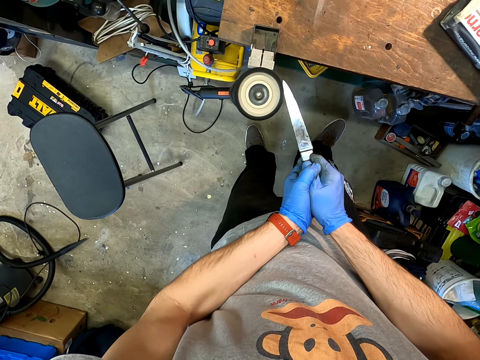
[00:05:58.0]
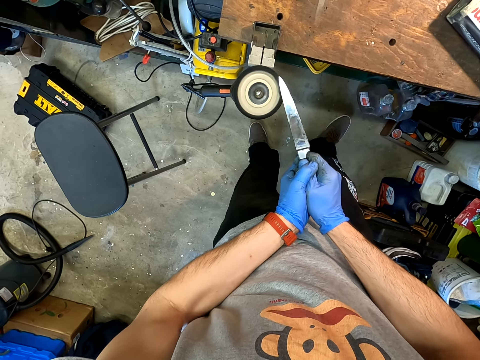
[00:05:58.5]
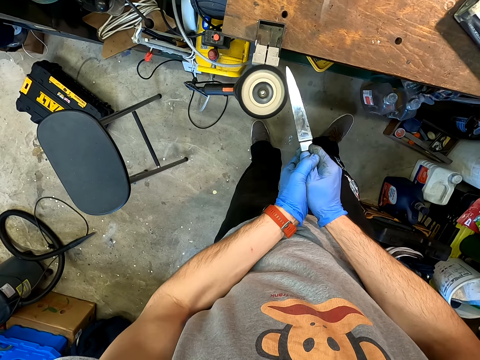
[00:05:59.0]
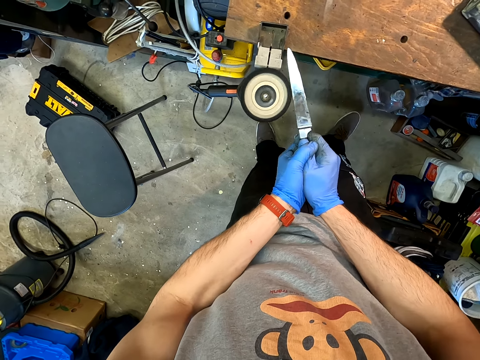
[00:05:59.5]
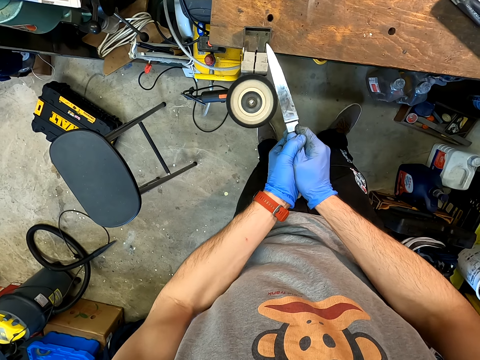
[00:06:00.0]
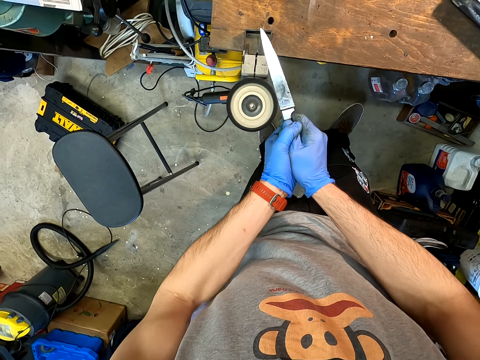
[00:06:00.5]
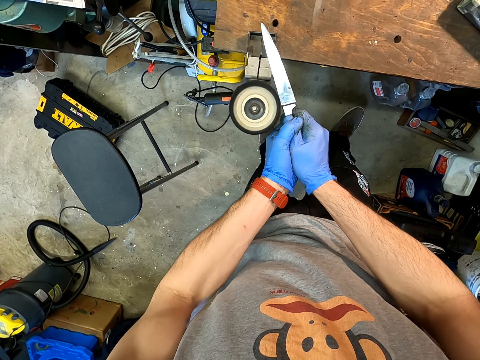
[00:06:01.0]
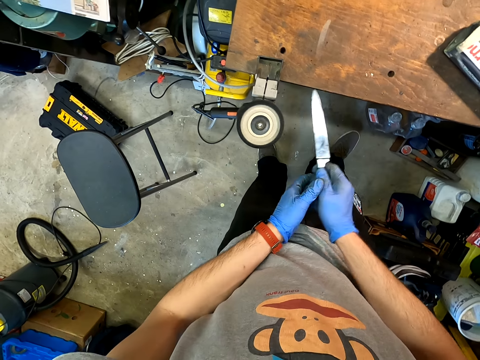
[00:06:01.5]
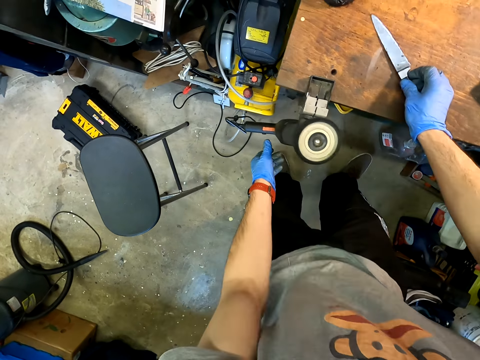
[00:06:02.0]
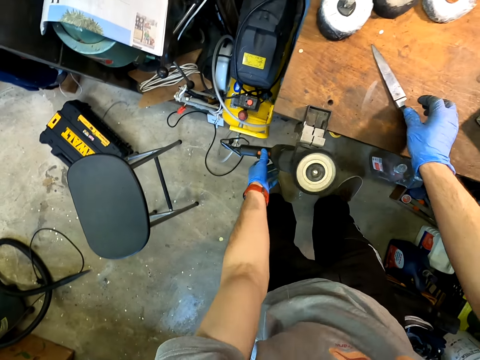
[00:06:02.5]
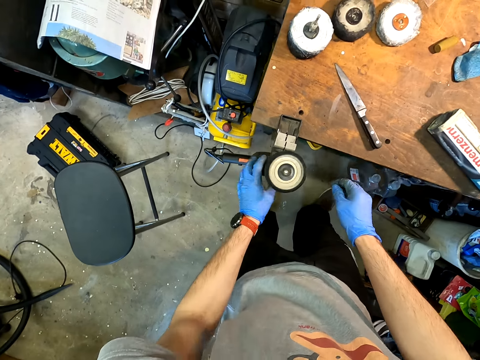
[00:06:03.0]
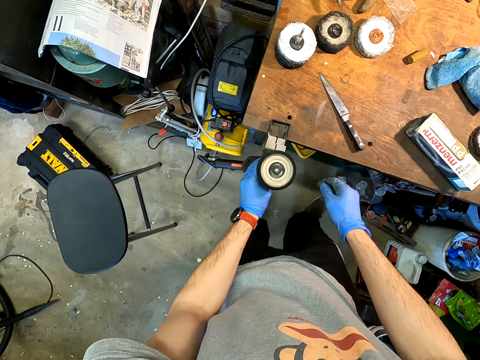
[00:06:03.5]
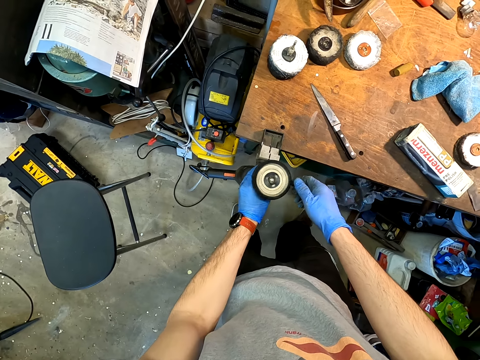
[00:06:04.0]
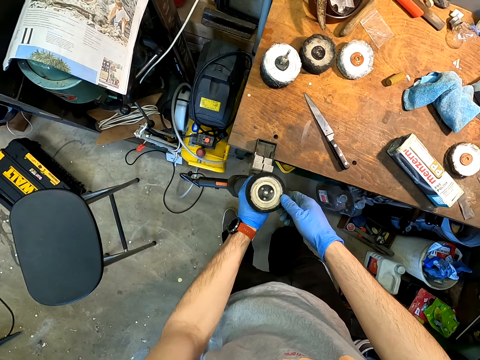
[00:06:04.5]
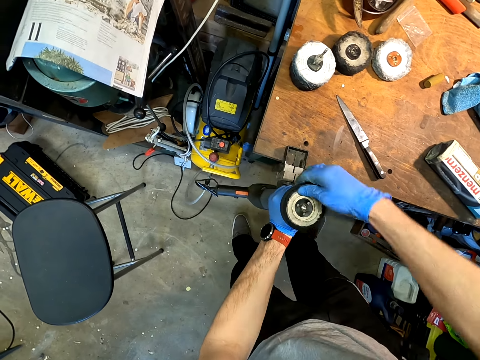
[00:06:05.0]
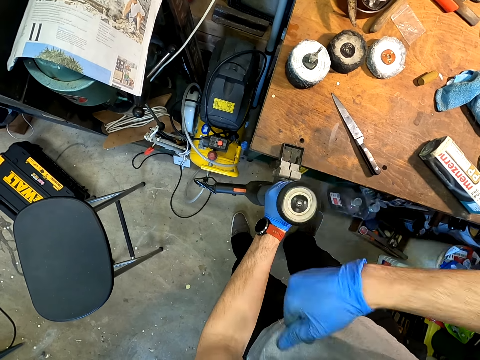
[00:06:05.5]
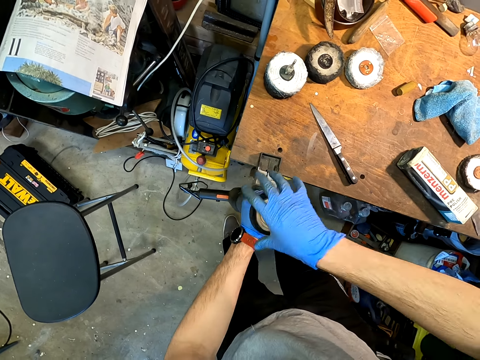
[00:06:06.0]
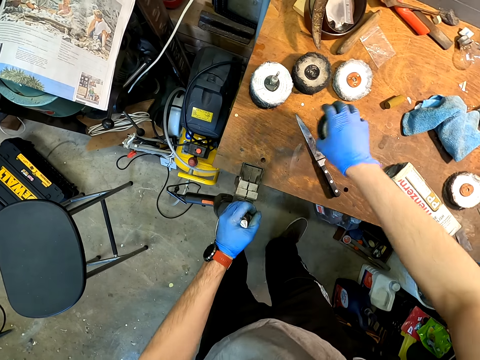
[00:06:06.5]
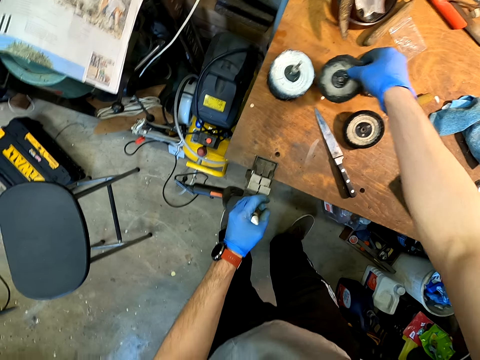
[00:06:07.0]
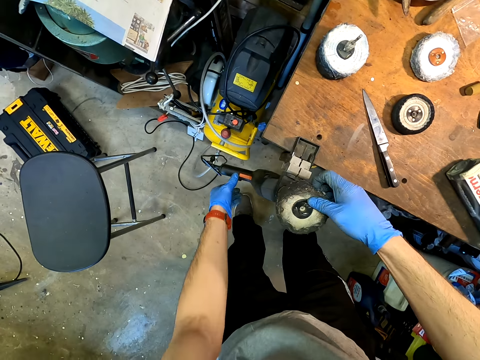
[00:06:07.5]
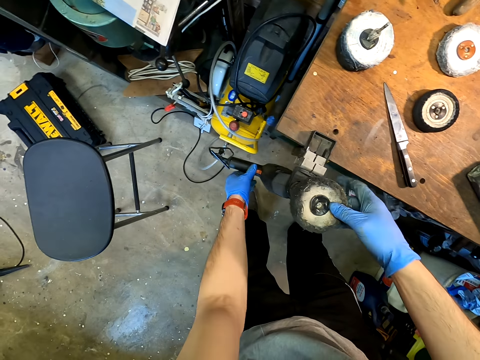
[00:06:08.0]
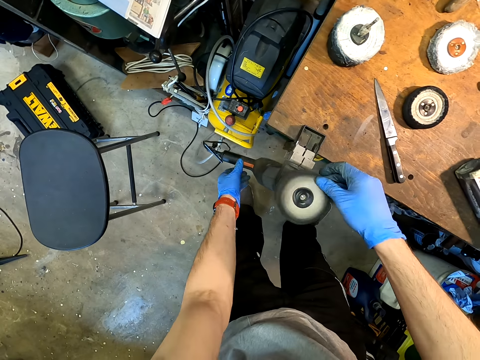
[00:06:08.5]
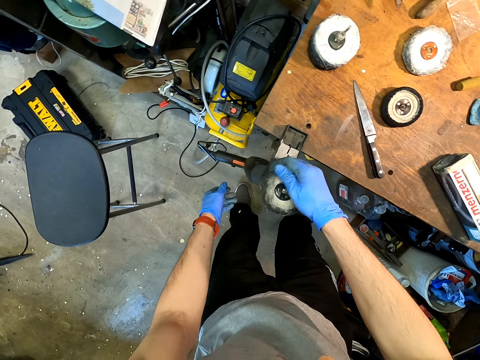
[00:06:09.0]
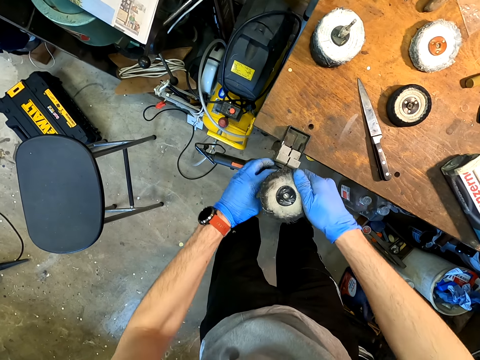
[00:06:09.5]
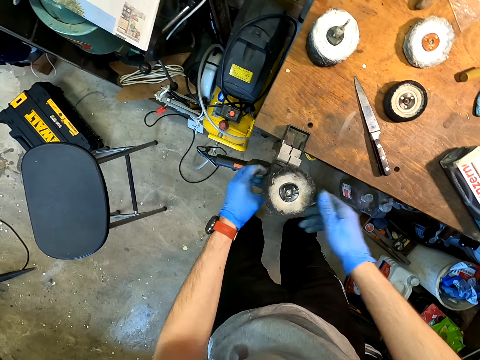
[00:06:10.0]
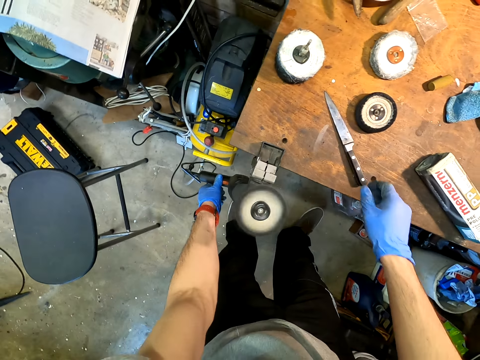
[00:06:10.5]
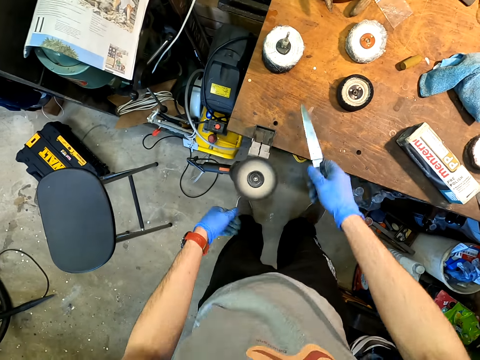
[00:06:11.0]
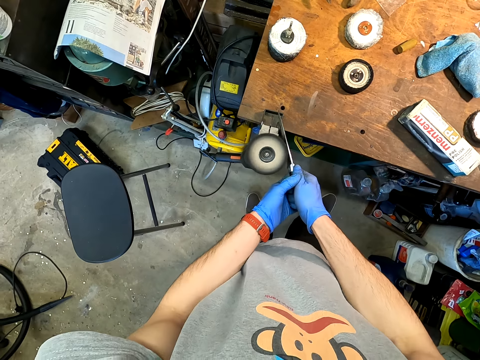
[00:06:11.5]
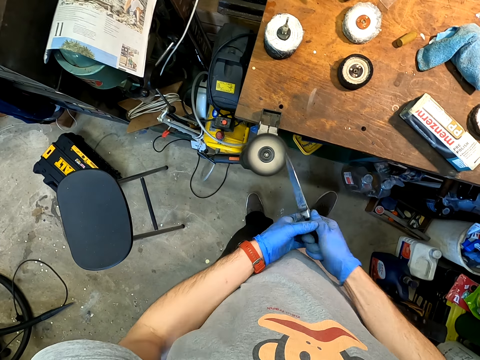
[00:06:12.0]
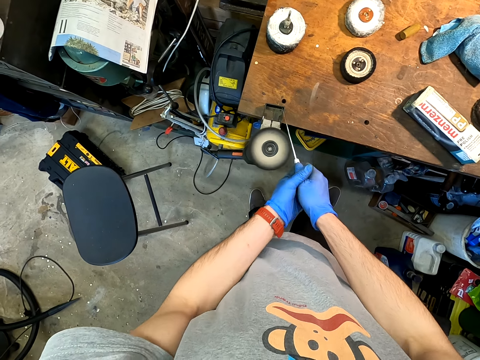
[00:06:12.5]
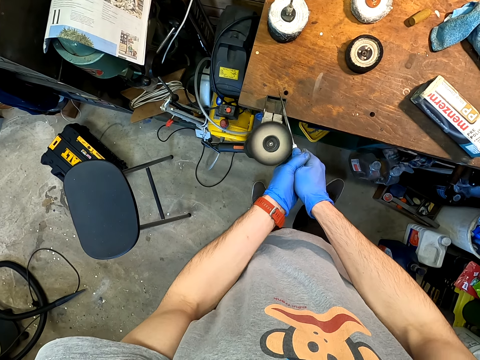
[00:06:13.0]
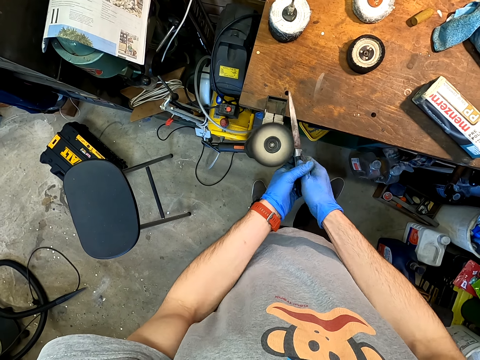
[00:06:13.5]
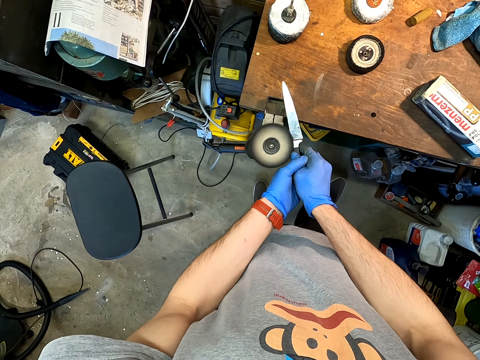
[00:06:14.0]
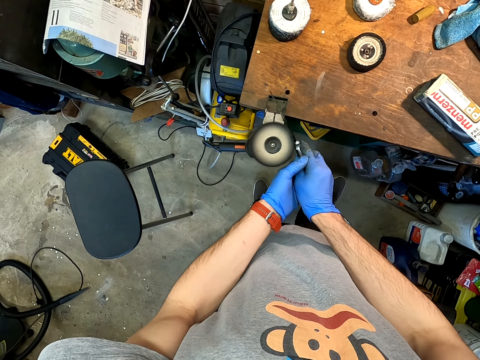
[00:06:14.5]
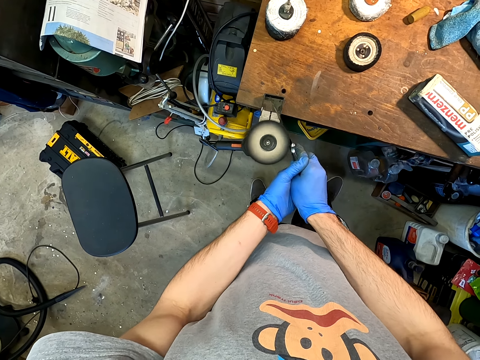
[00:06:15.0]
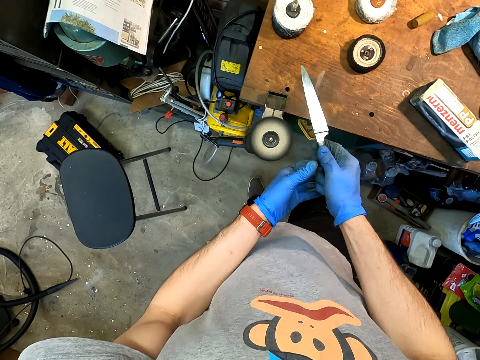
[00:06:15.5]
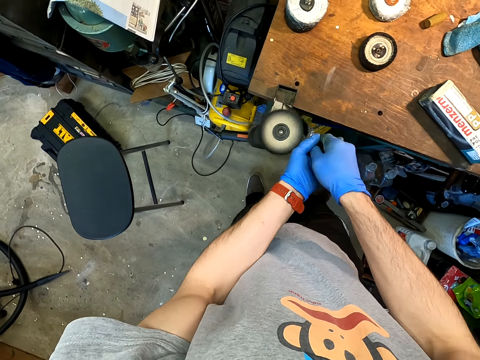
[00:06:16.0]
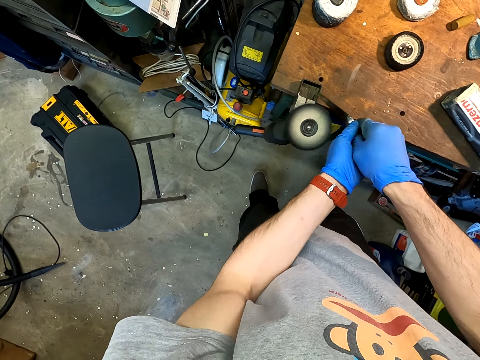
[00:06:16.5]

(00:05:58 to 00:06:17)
The camera wearer places down the knife. They turn off the knife sharpening machine. They remove the knife sharpener pad. They pick another knife sharpening pad. They fix the knife sharpener pad on the machine. They turn on the sharpening machine. They sharpen the knife with the knife sharpening machine.

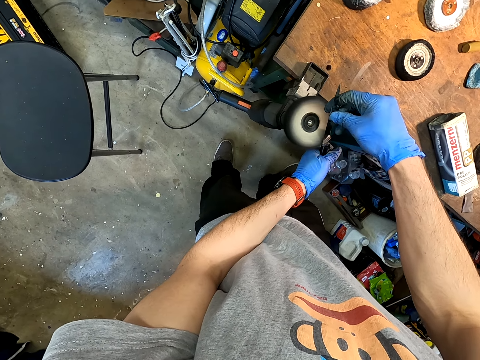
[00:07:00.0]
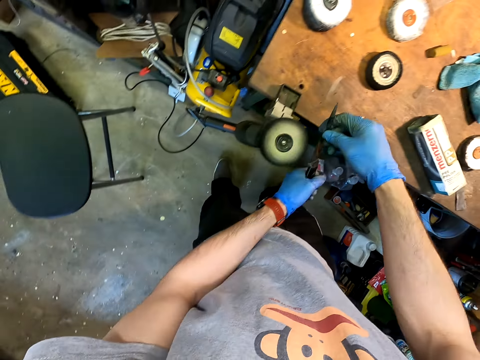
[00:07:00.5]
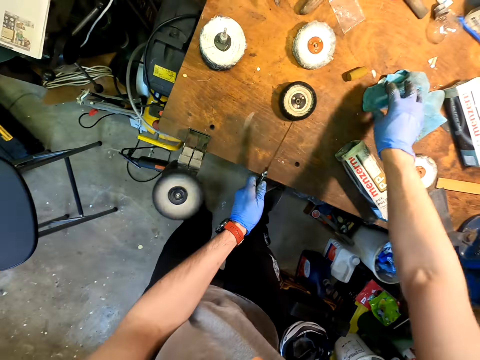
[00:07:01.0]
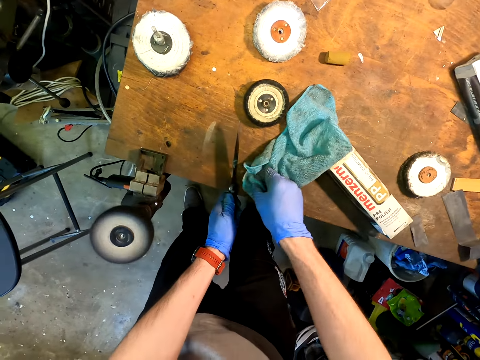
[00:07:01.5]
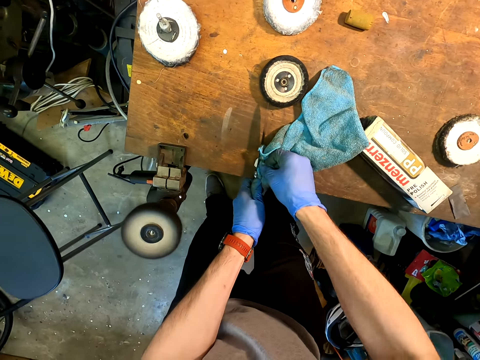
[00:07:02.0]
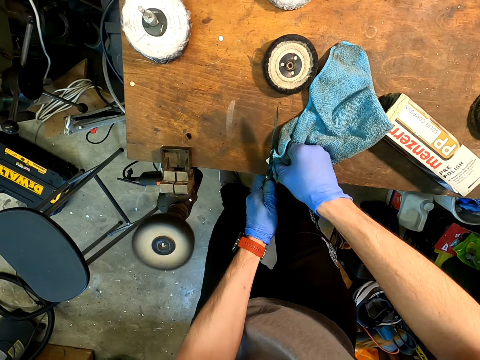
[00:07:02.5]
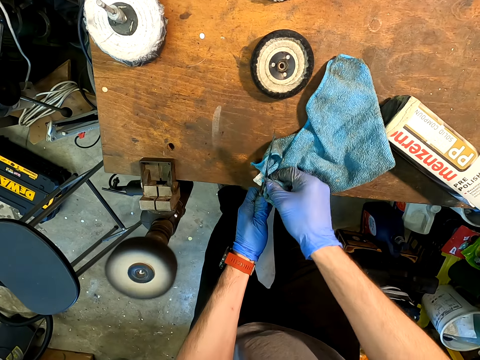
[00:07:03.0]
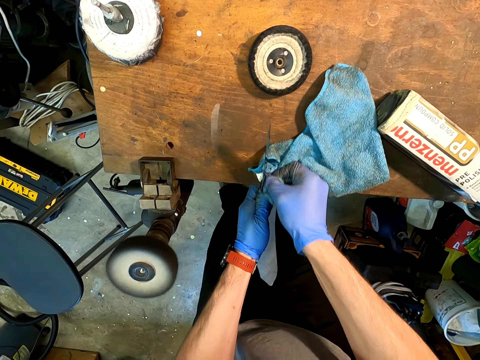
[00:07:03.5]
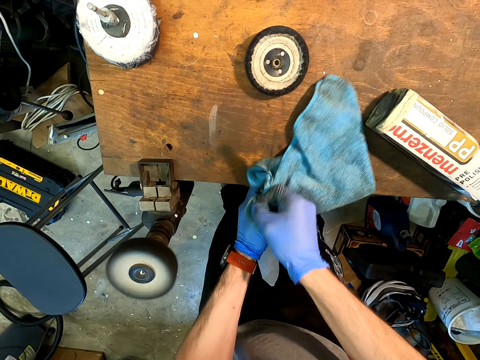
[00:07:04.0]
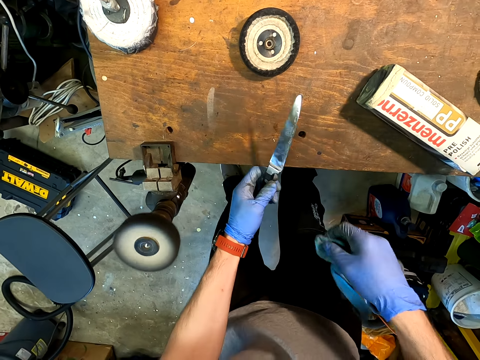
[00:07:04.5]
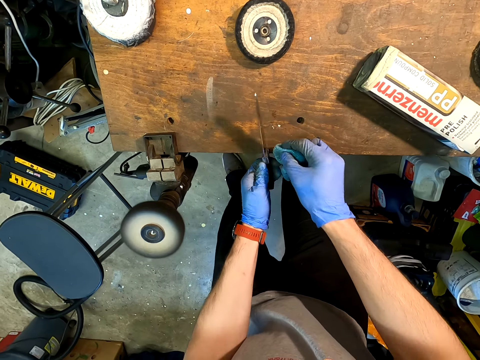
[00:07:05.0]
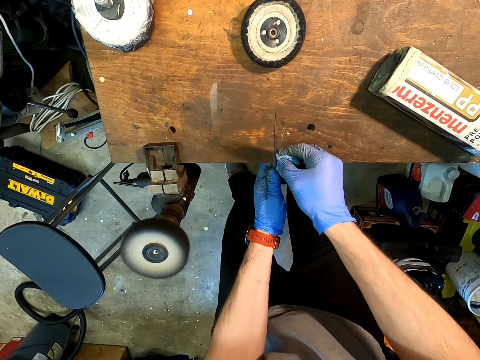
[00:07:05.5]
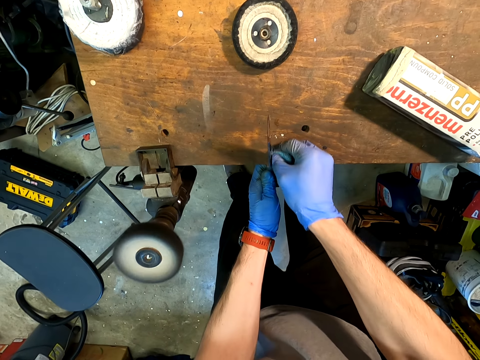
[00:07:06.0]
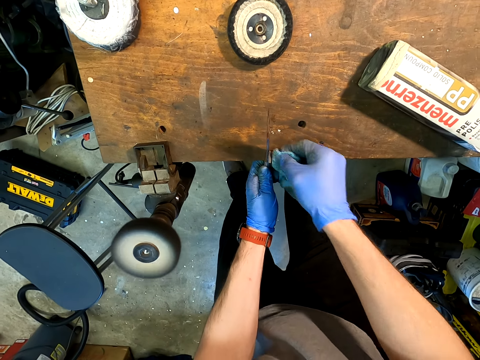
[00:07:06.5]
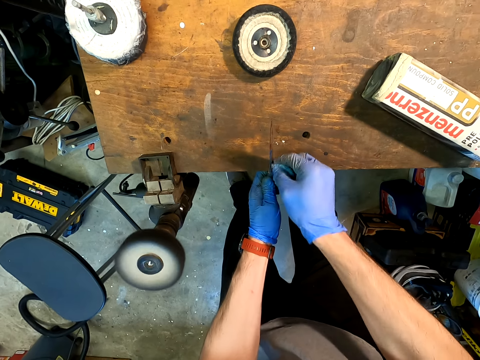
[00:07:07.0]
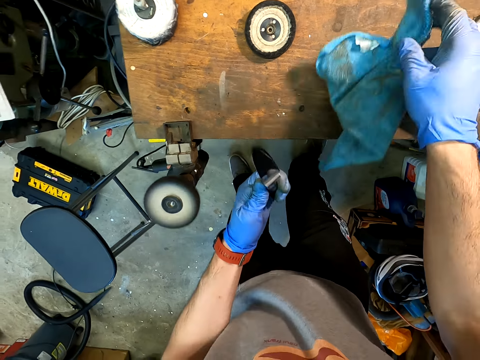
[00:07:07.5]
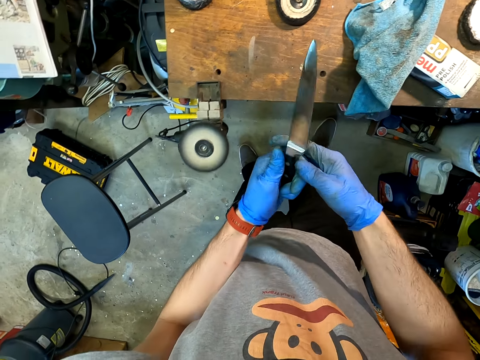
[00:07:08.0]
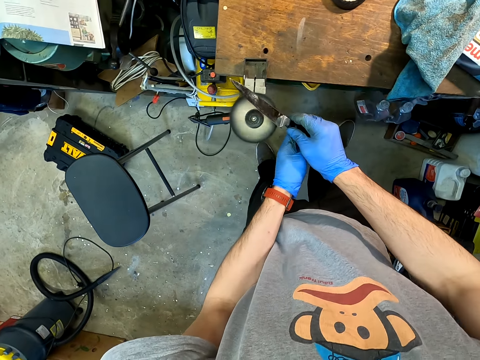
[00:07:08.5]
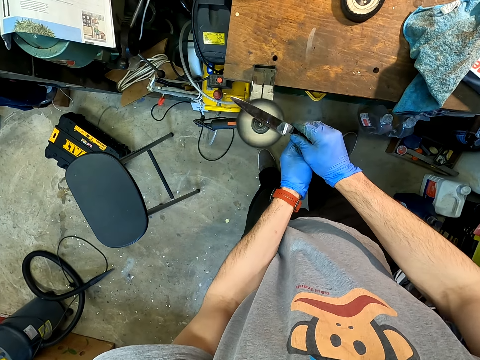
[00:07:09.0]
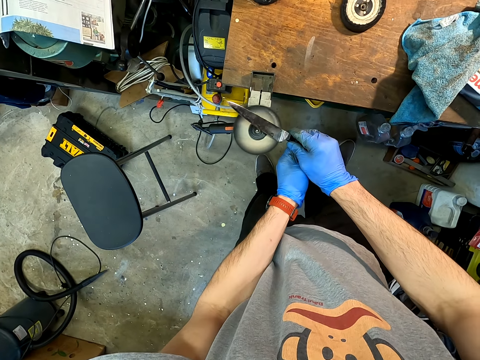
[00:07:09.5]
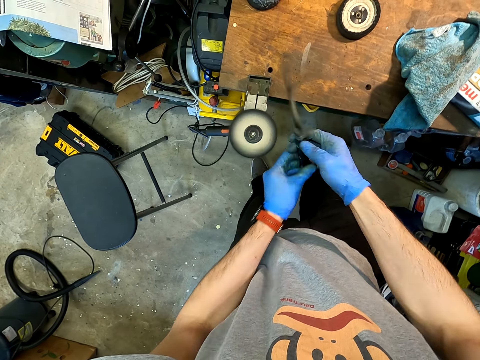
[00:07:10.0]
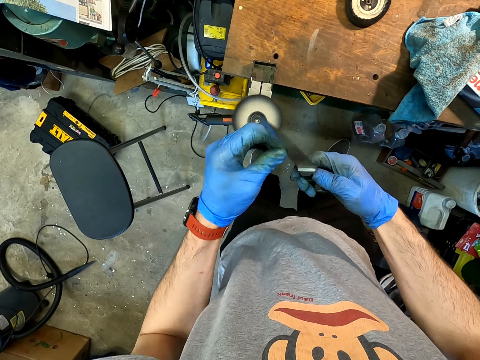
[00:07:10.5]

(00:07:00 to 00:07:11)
The camera wearer picks up a towel from the table. They wipe the knife with the towel. They sharpen the knife with a knife sharpening machine.
